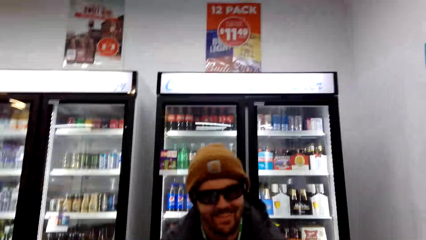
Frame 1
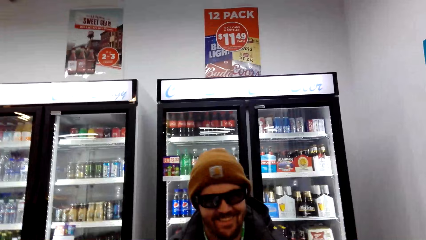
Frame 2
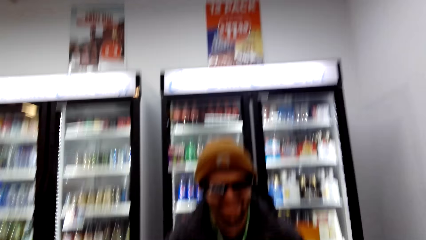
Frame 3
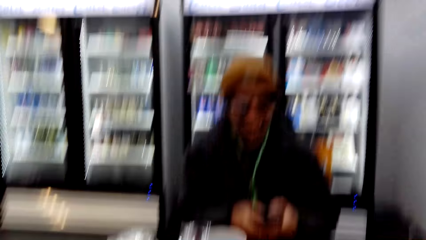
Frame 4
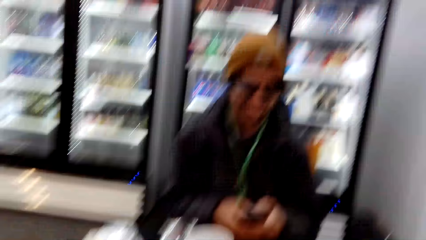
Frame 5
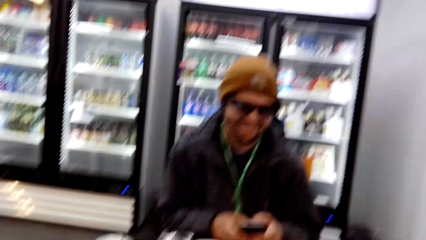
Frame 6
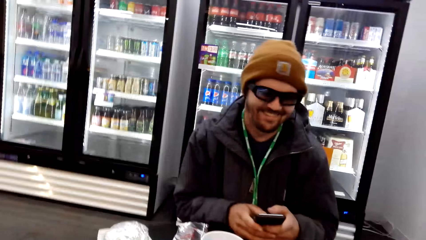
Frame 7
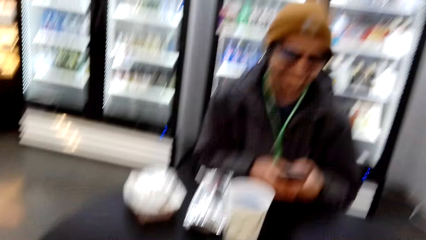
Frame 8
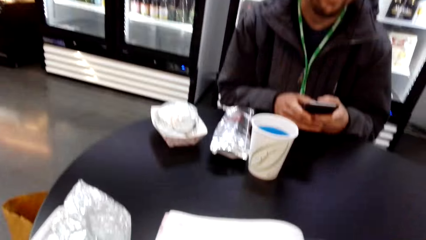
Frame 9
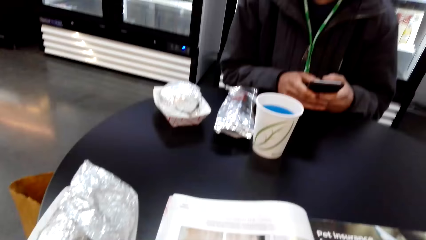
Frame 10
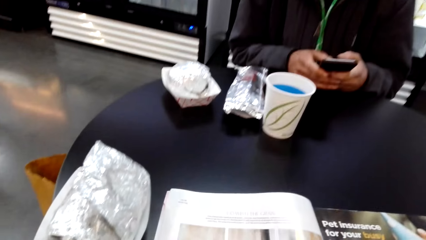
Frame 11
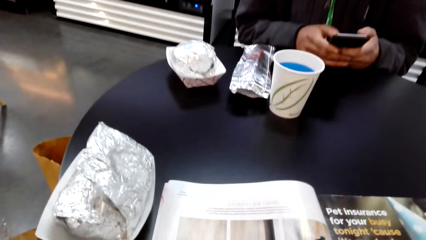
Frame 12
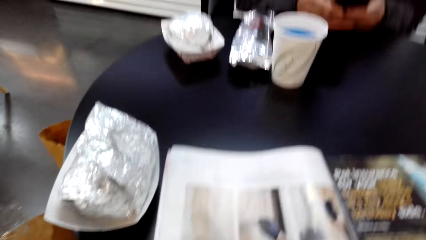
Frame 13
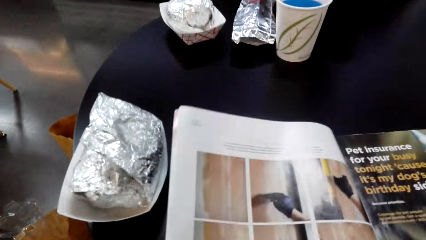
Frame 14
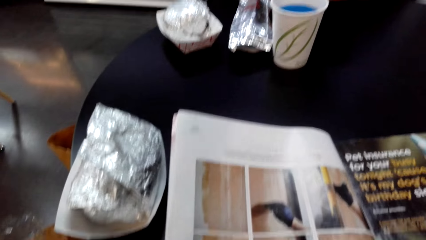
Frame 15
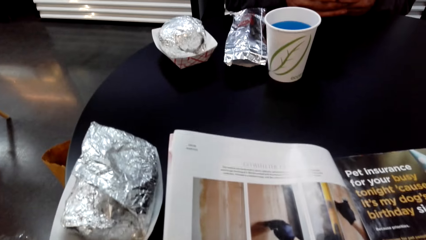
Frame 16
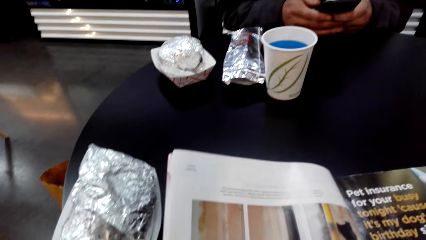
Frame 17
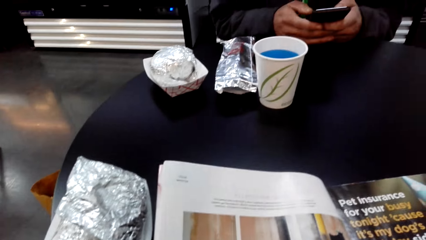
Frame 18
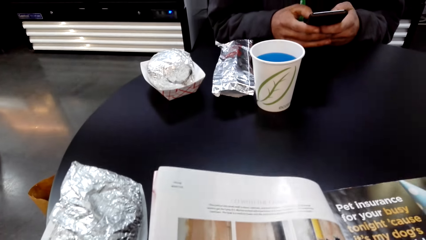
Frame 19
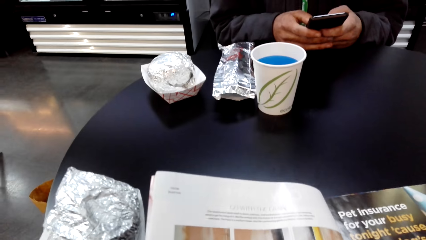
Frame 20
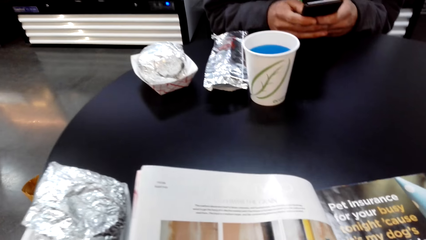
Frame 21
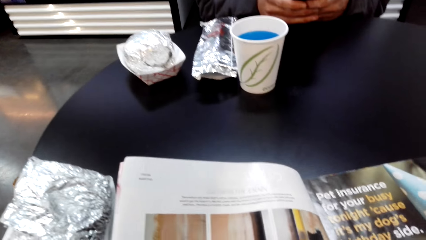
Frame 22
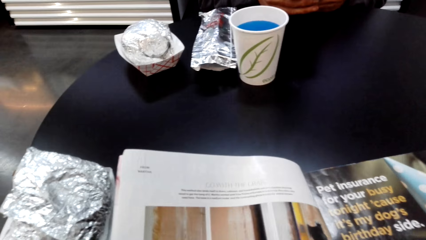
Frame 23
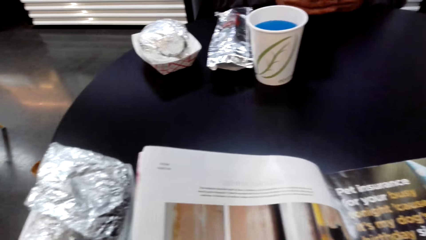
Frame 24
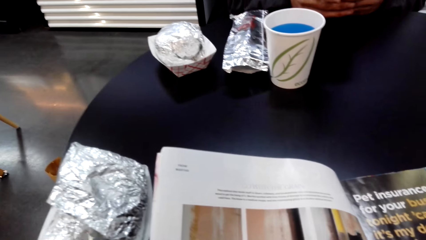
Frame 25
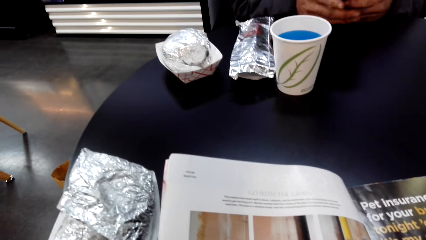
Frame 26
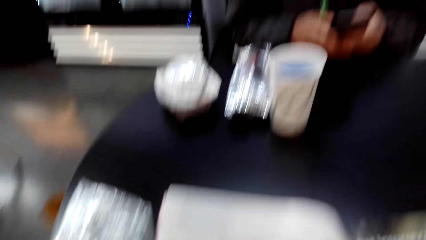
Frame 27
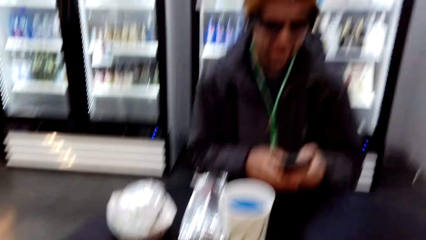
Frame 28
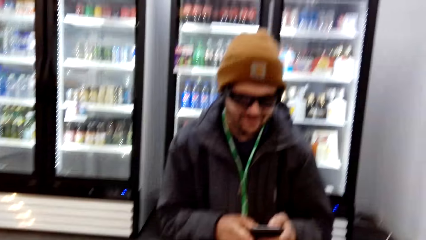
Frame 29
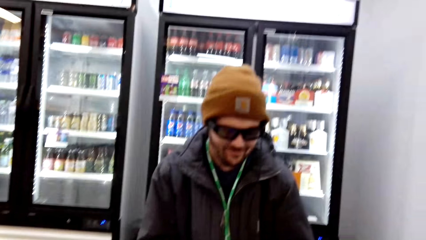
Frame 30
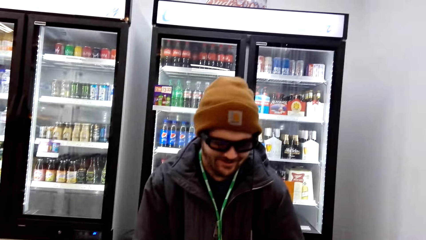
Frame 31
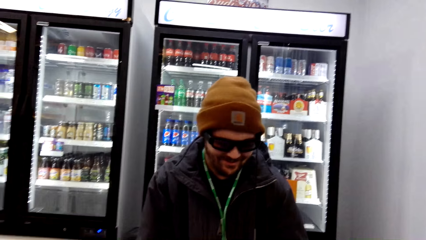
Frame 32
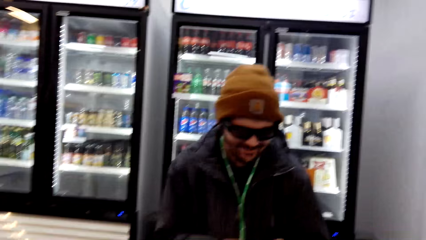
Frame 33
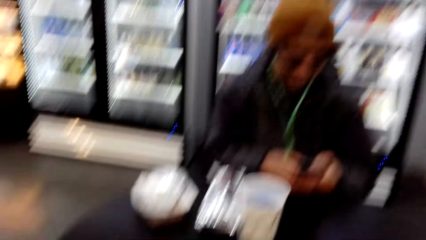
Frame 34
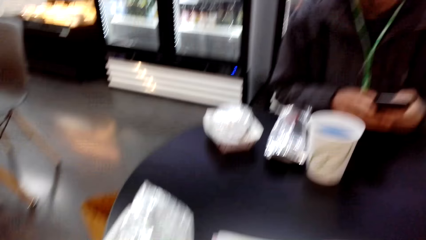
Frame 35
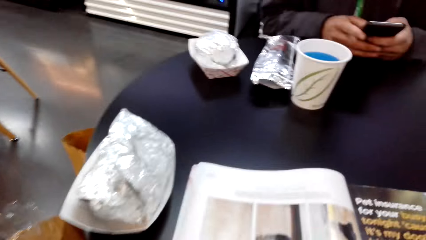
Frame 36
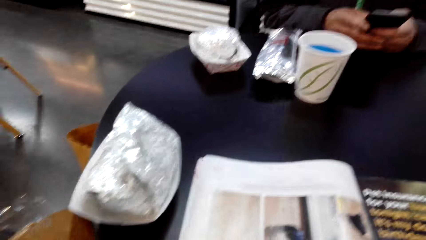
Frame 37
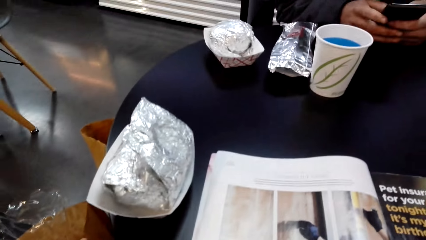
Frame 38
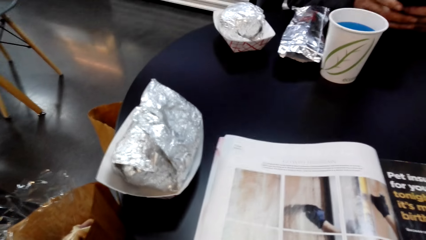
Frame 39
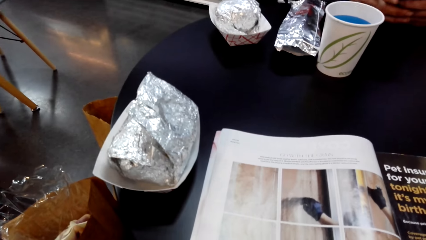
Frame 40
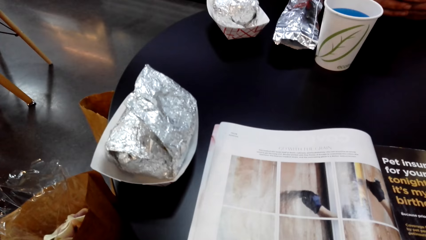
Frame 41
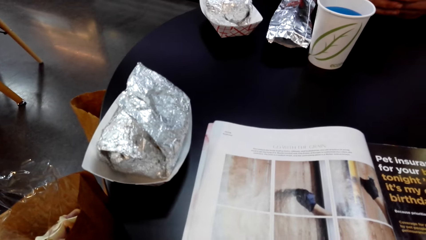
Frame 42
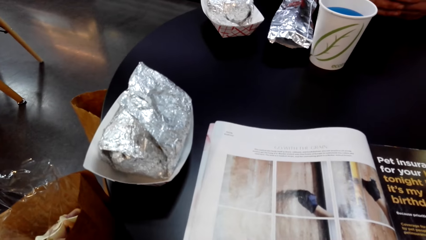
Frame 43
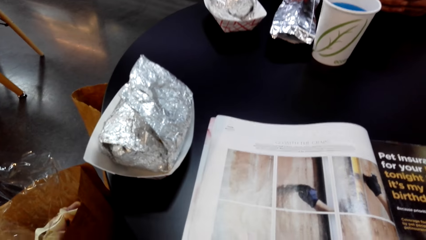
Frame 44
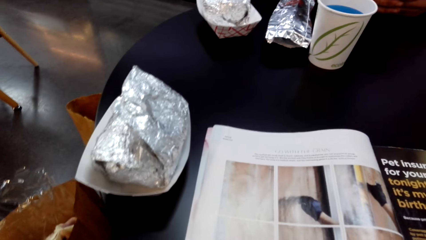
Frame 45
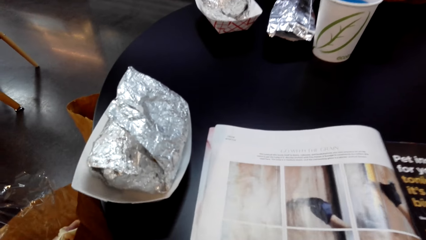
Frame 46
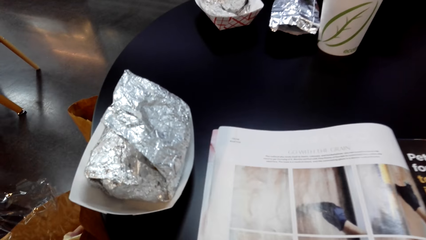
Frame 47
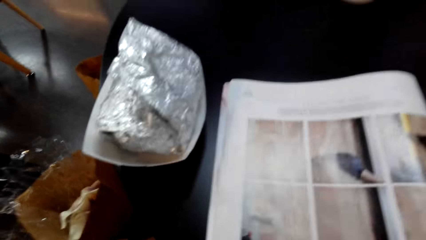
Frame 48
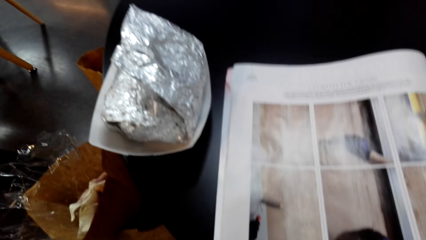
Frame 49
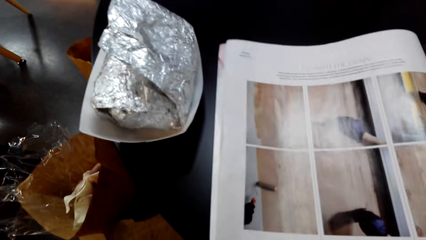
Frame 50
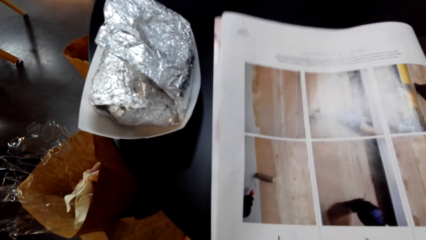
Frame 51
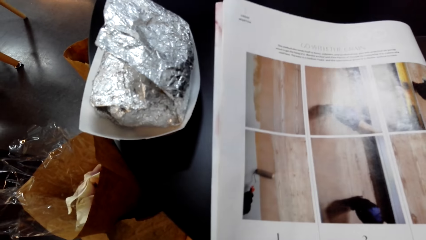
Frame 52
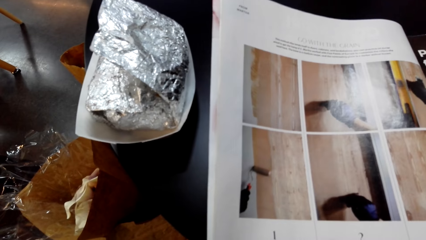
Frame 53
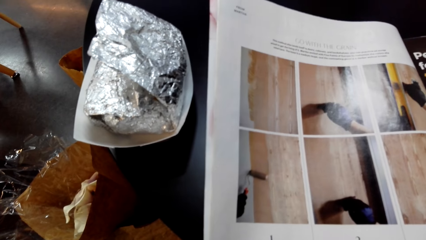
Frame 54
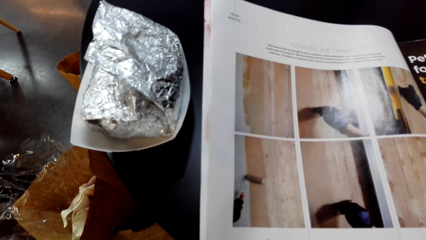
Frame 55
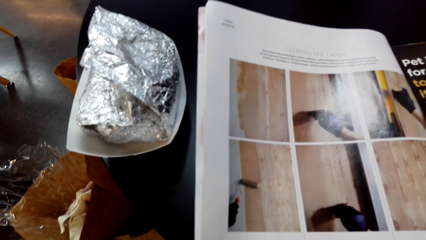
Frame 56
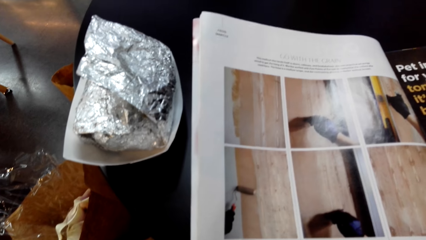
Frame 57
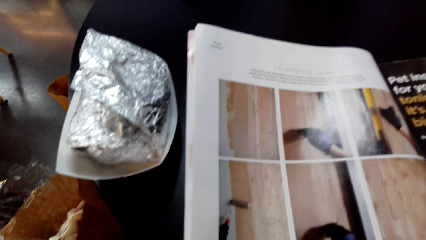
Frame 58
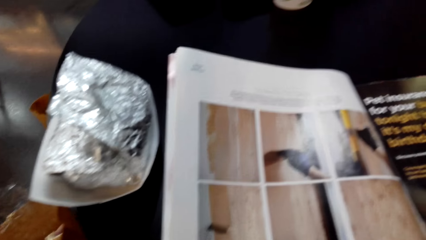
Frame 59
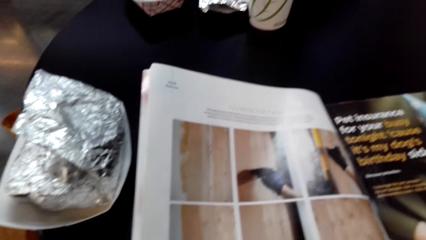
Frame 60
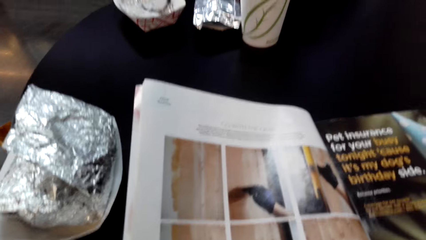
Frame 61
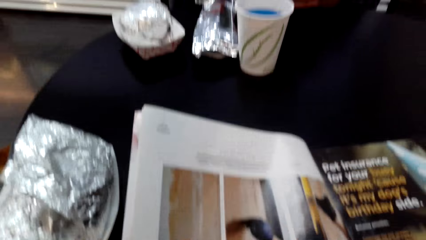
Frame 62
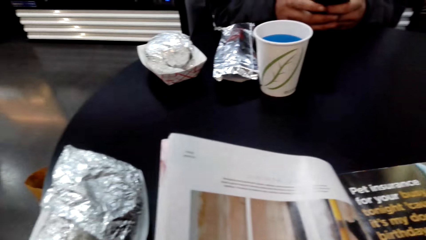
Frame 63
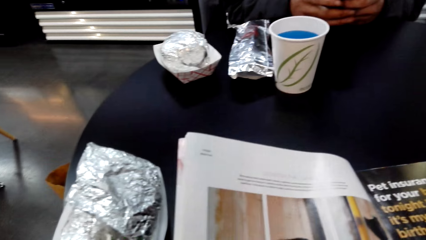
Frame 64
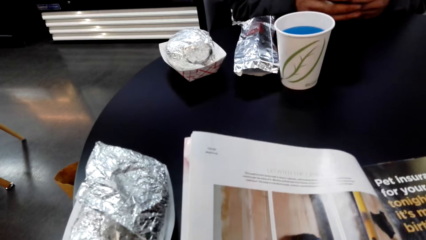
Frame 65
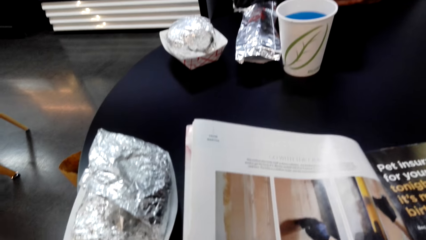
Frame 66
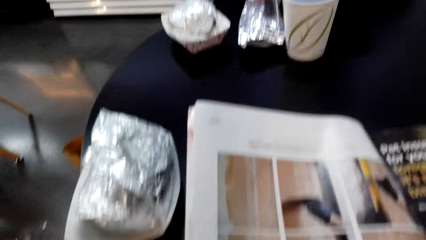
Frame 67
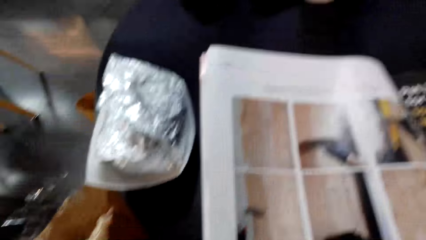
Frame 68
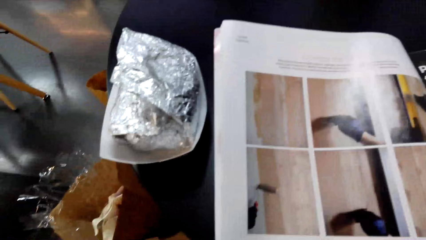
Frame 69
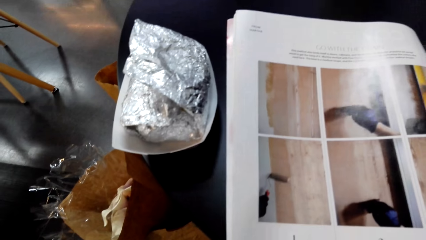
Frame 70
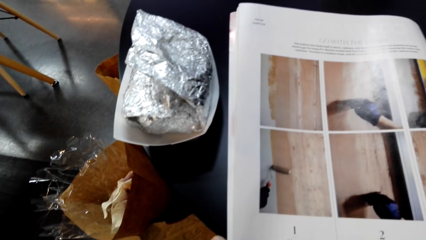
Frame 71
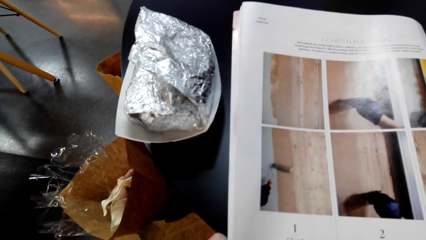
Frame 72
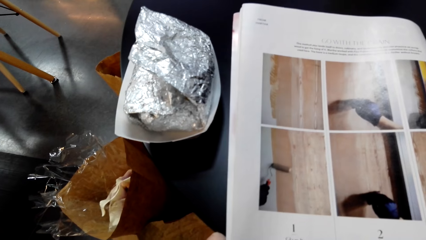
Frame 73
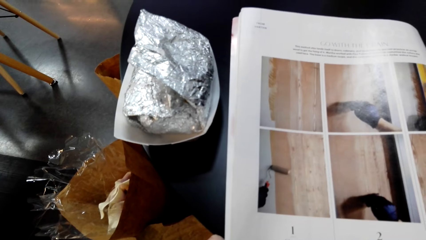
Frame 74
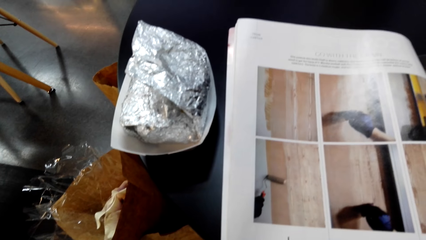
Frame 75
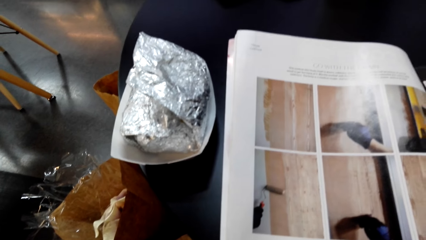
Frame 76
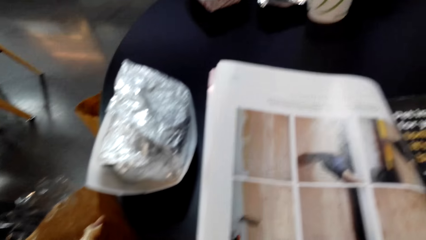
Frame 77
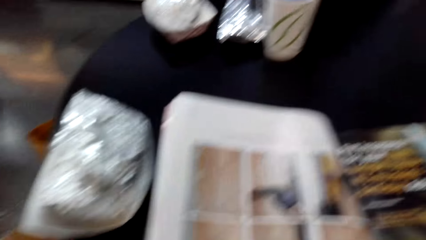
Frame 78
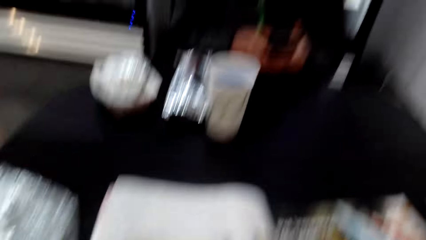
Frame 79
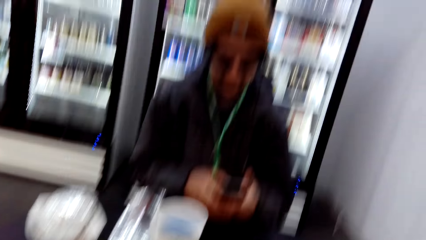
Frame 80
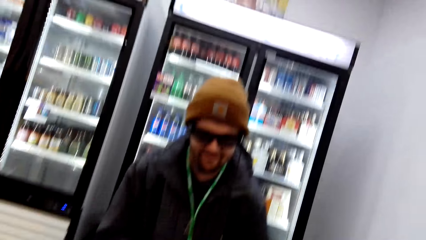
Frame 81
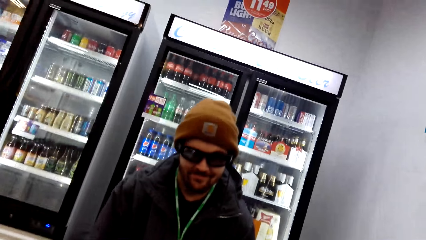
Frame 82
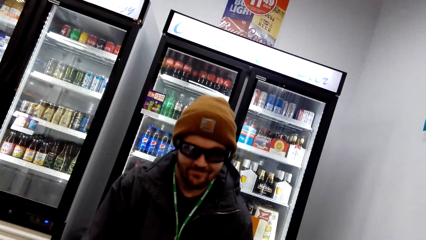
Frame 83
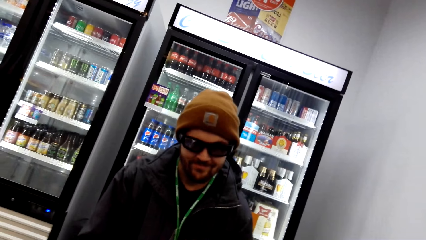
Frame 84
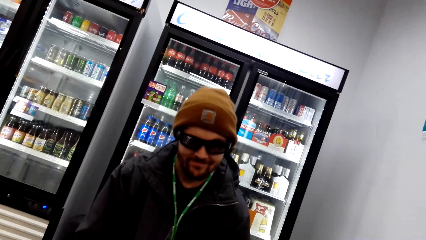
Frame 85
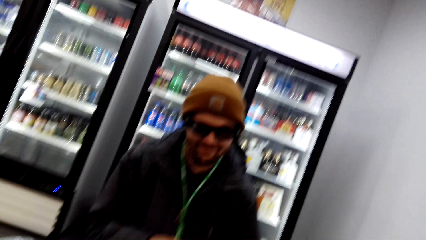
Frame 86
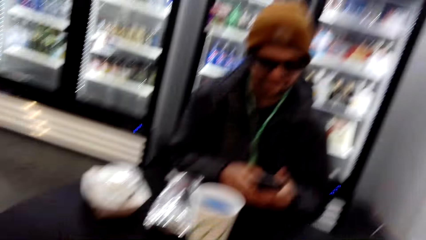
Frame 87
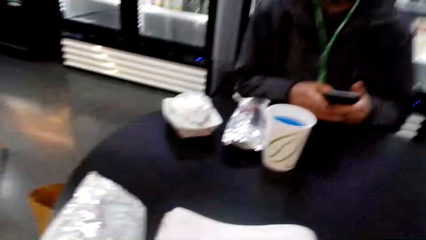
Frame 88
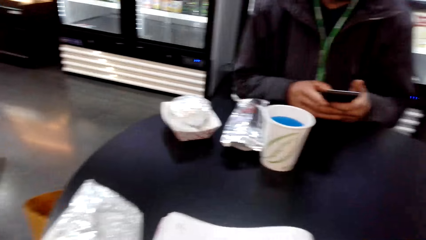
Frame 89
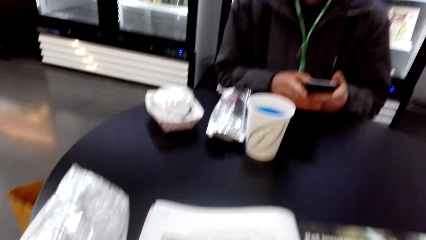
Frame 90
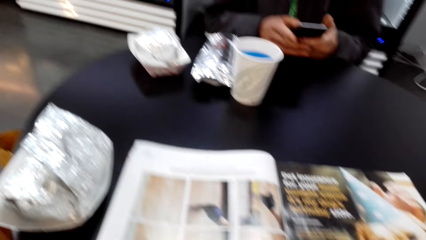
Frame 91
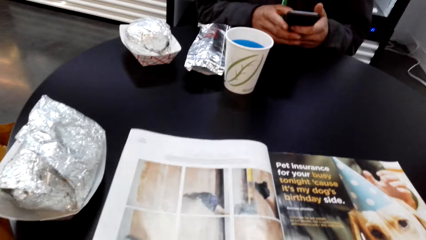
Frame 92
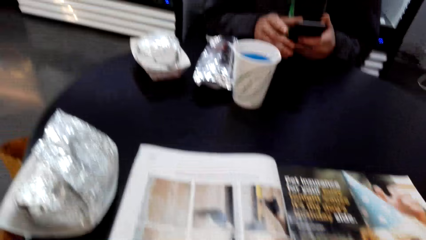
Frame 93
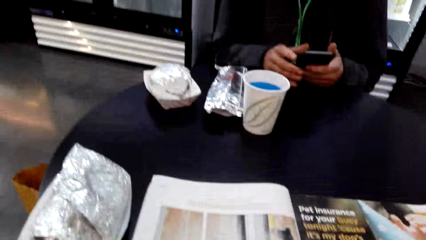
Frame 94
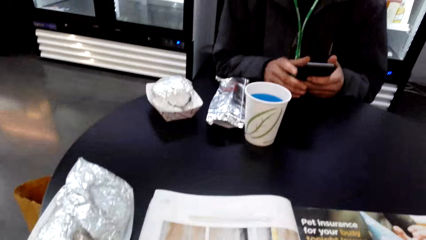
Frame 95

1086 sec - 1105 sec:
The camera wearer reads the magazine. They dialogue with a person. They hold the magazine. They talk to a man.
